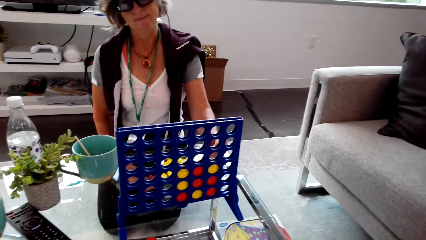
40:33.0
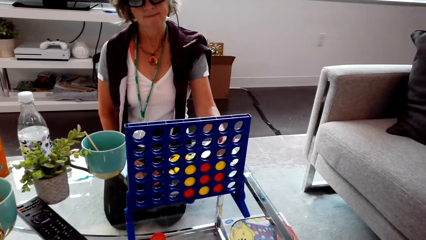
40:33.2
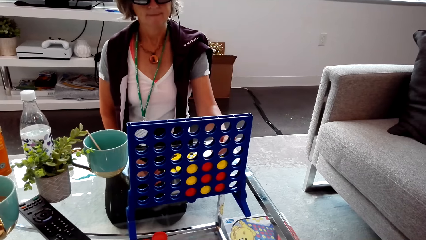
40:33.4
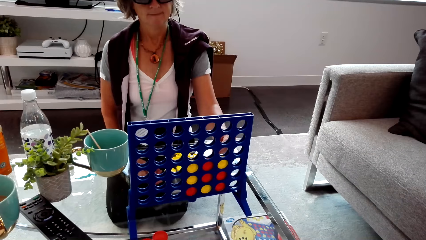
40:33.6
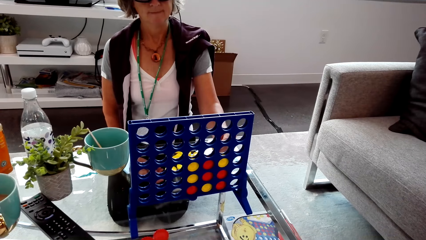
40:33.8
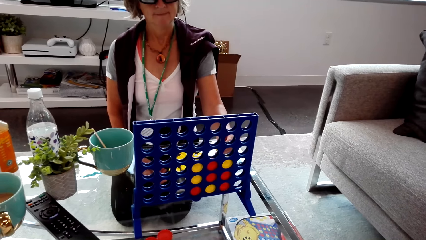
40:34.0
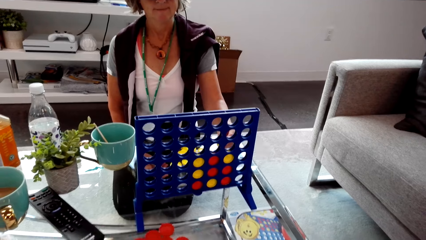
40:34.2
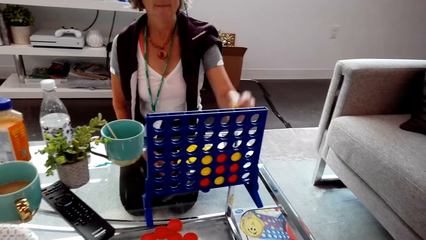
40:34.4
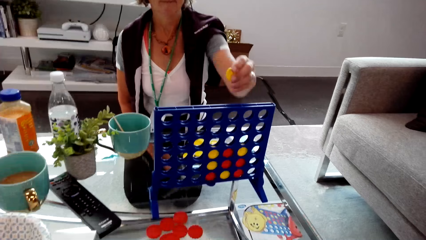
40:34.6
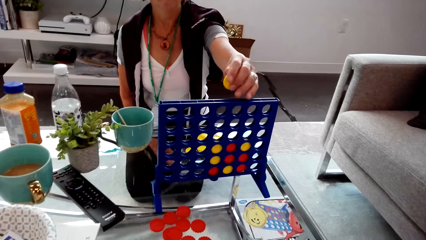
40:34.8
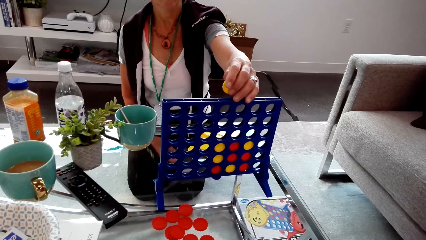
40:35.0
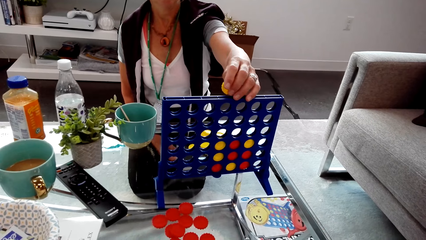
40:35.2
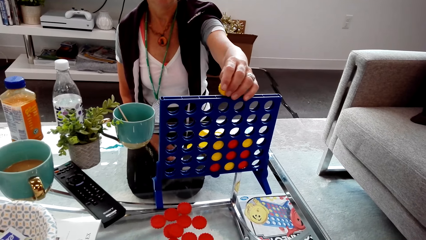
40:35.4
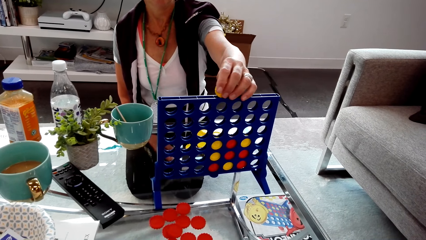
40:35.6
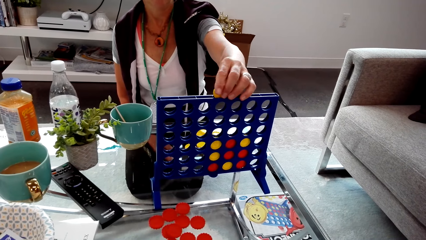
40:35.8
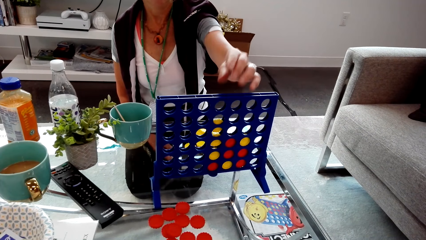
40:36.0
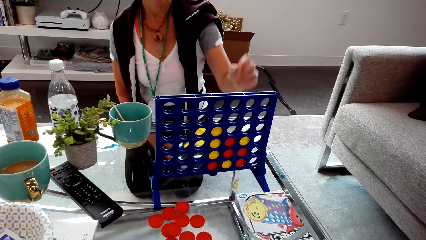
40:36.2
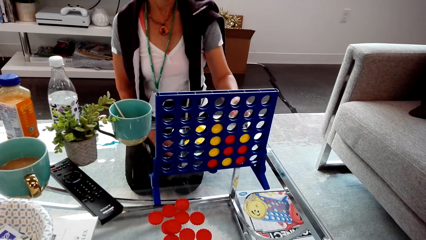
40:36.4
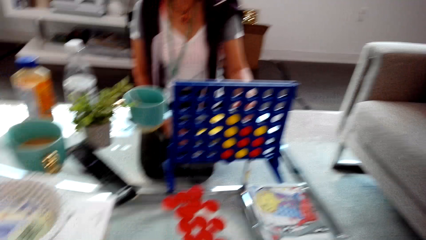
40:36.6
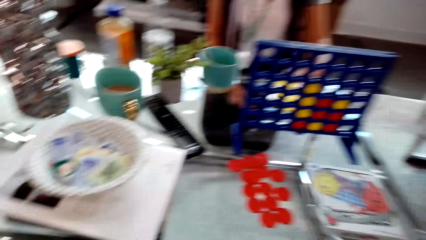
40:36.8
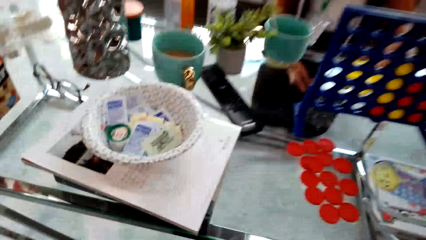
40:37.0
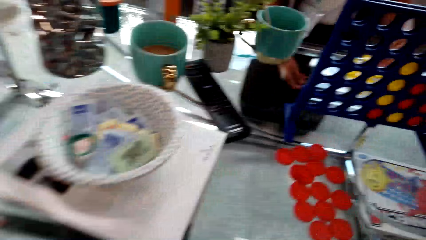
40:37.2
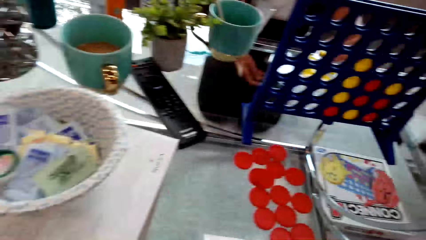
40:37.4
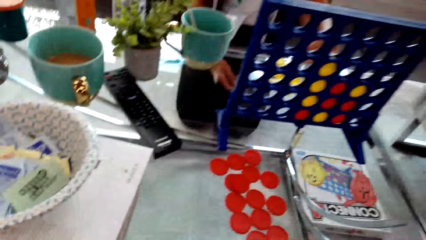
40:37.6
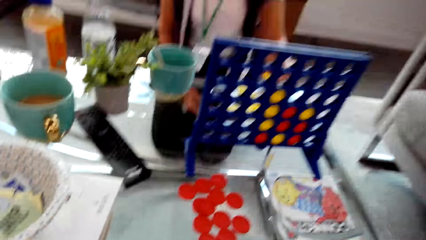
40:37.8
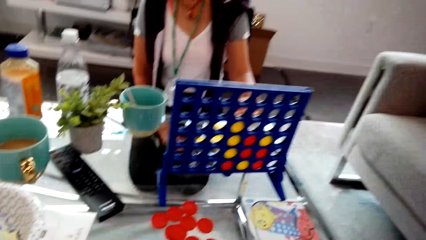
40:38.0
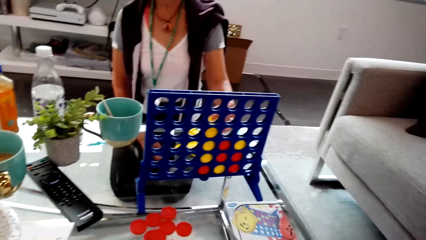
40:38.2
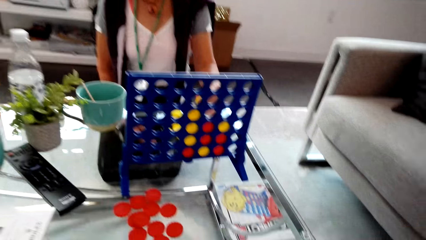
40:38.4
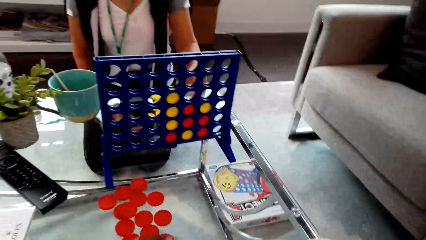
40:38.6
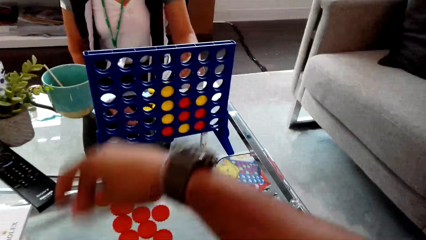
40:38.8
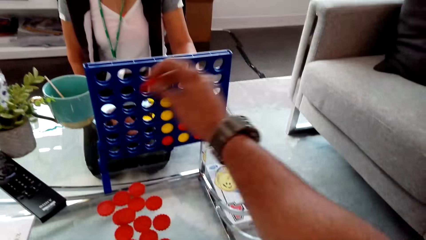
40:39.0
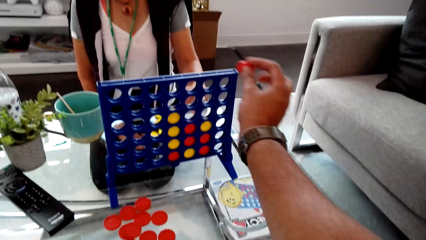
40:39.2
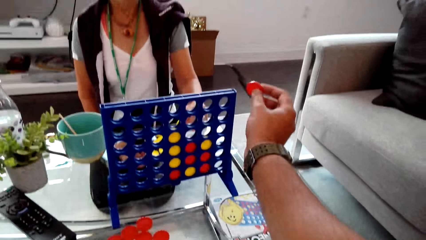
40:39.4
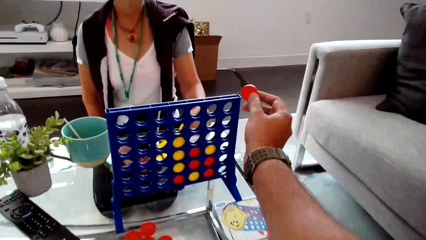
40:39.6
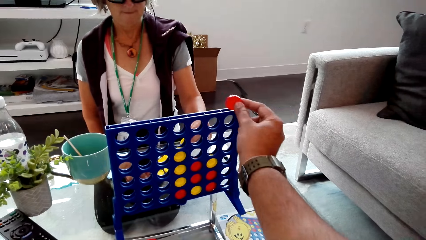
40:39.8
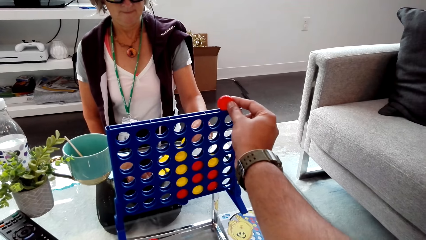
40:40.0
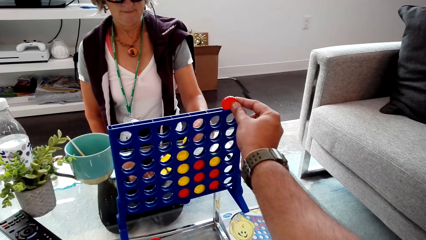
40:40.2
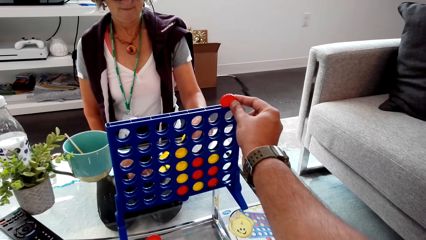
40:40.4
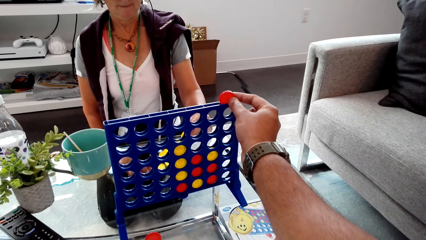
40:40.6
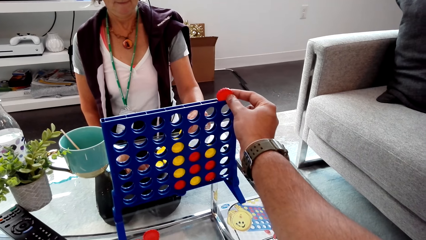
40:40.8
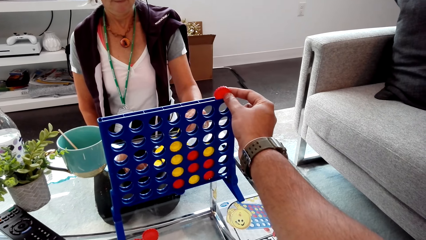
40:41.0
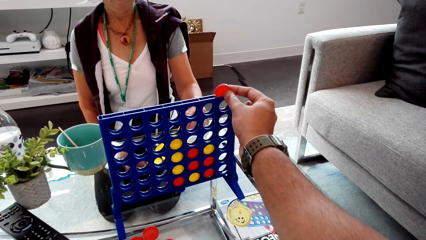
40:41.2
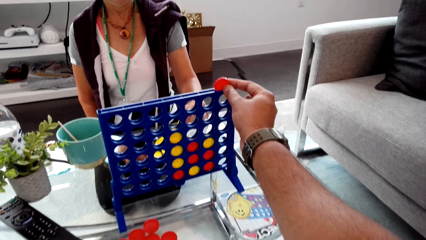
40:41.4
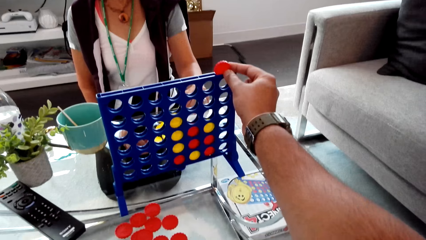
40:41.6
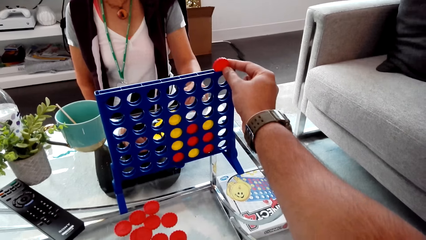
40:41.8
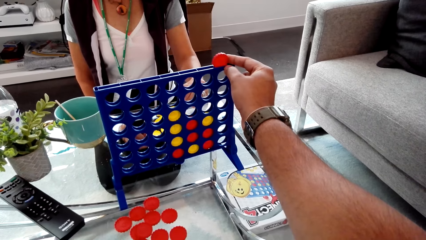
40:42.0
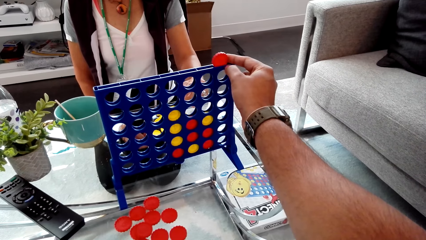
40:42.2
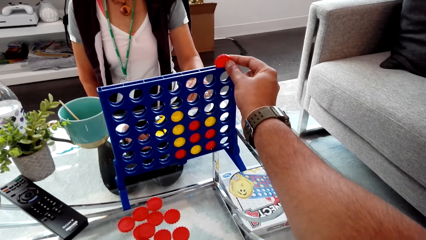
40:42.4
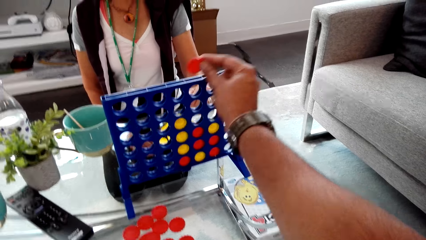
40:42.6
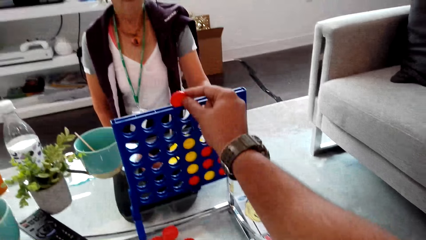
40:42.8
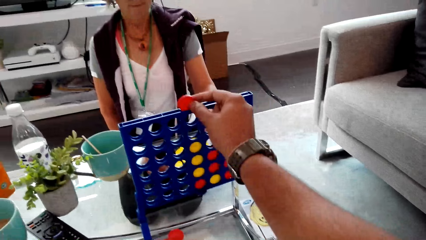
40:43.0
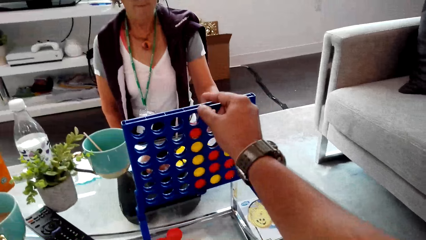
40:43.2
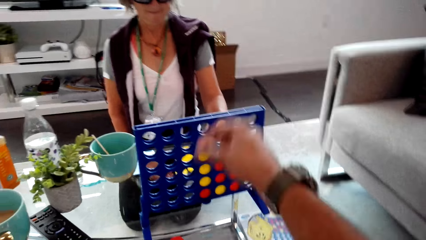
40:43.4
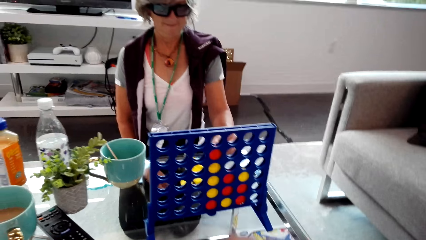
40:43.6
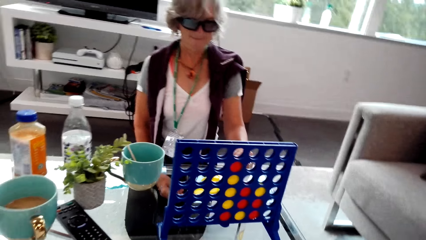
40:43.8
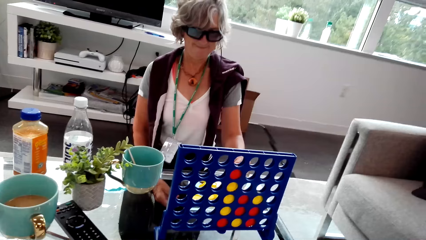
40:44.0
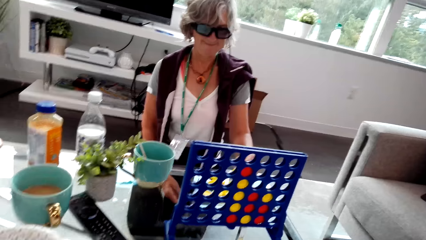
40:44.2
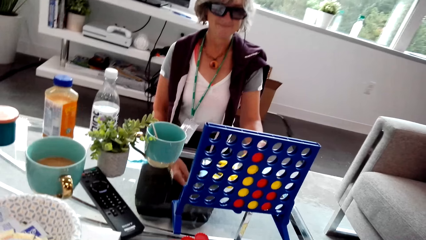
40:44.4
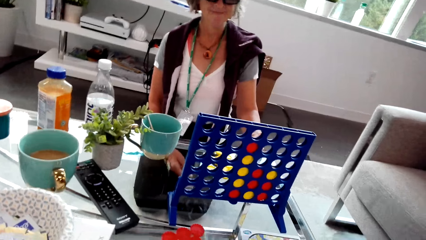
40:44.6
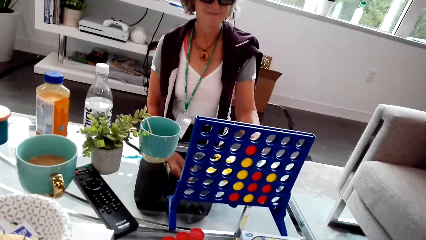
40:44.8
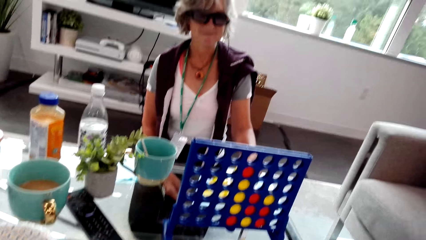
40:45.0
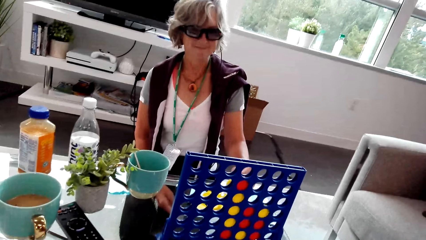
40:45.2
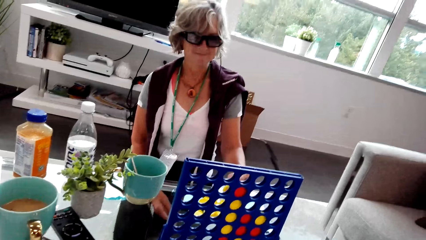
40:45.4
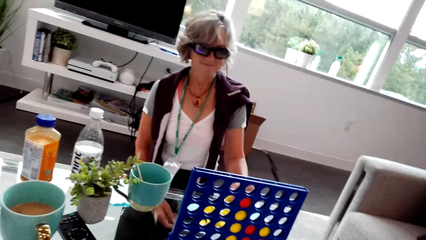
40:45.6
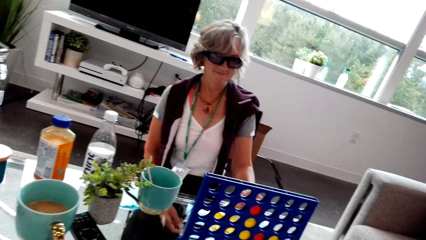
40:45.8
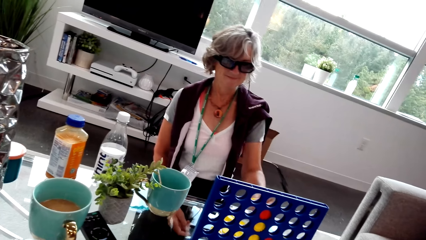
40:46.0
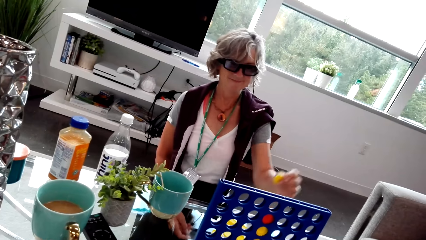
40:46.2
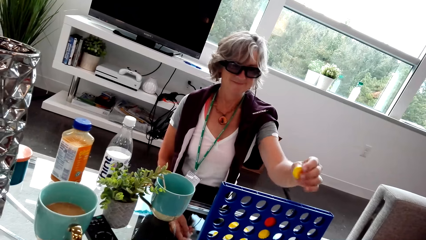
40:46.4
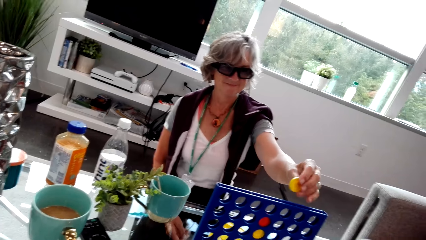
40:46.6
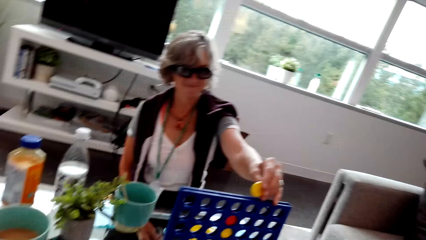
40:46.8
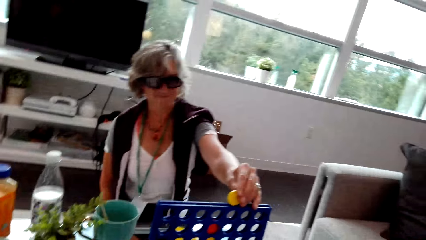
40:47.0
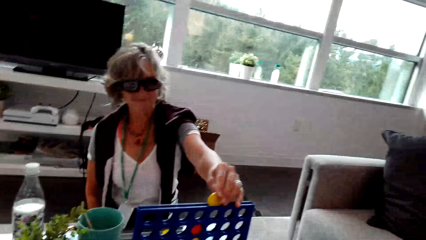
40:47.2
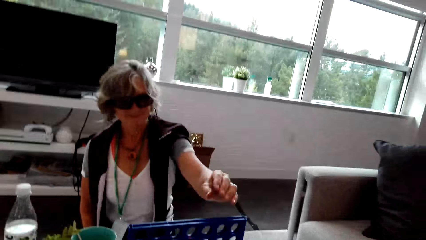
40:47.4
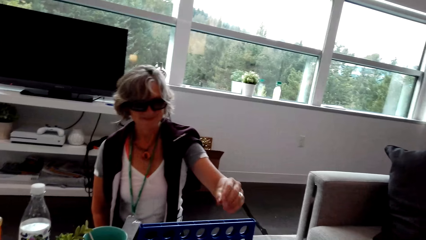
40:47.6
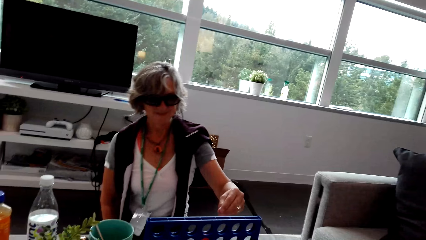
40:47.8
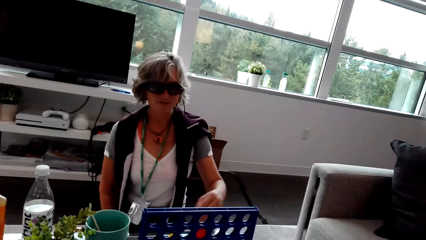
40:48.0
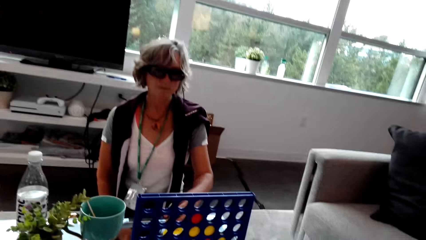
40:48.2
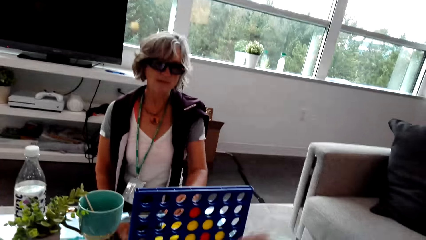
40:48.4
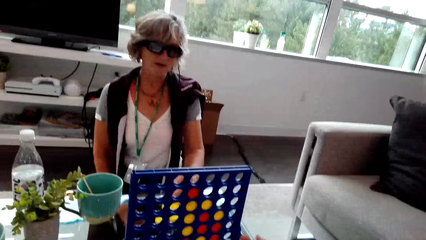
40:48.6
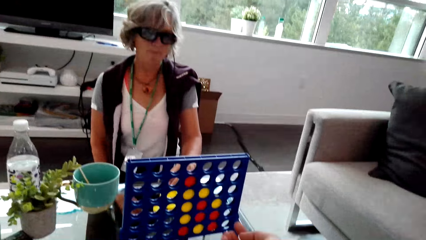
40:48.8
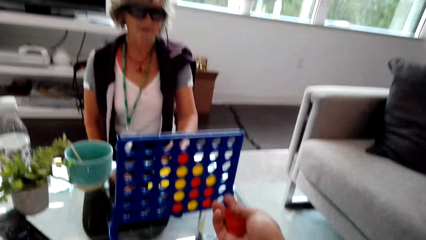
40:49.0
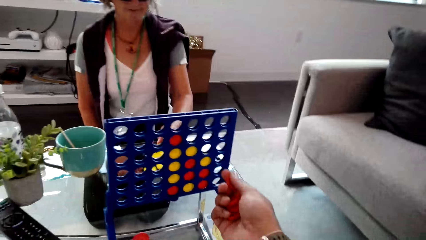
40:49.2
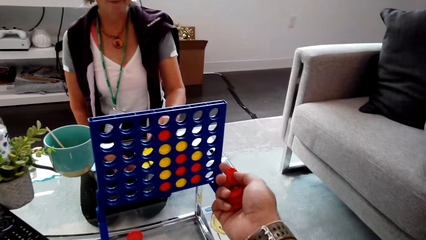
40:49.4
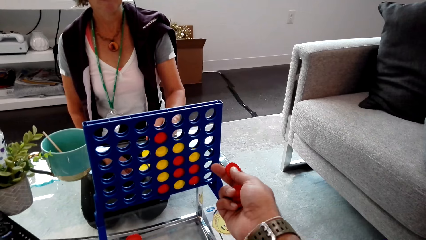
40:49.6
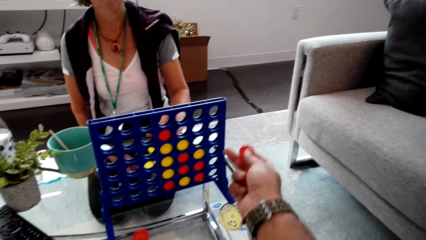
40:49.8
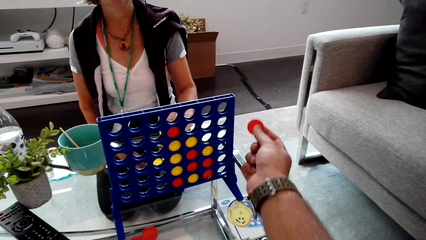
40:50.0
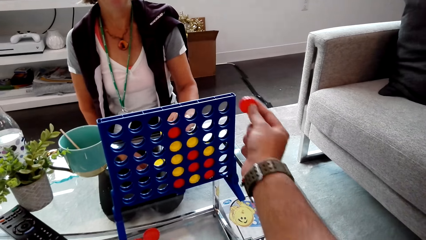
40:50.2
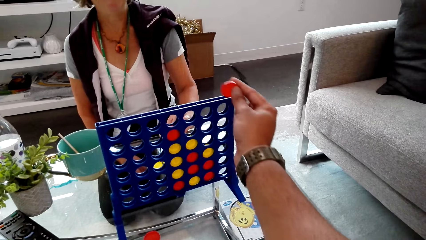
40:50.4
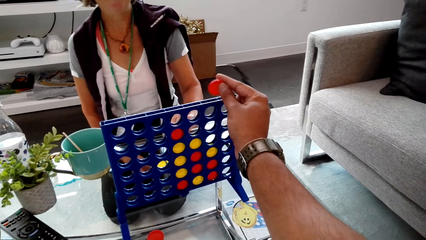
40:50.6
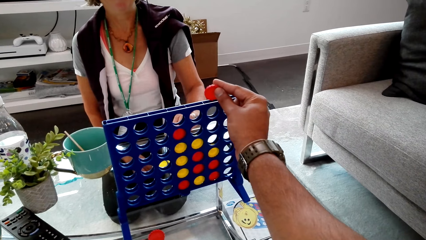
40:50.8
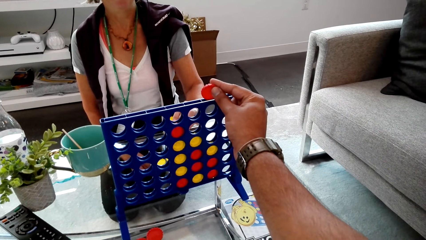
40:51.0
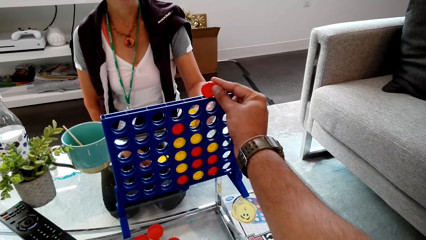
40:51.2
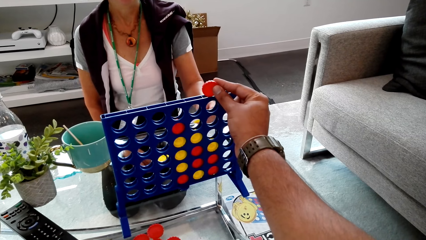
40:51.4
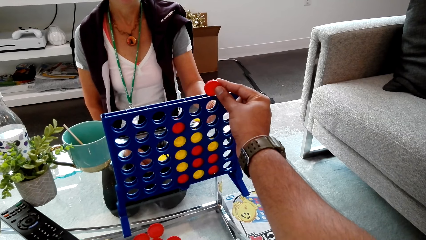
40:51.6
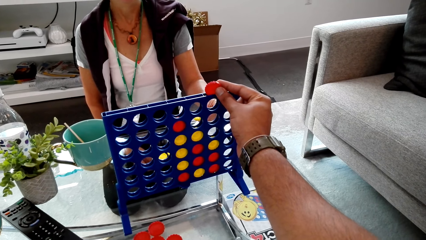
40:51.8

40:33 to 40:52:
The woman plays Connect 4. The camera wearer looks around. They play Connect 4. They play the Connect Four game. The woman drops the disc or chip into the grid. The camera wearer puts the chip in the Connect Four.
